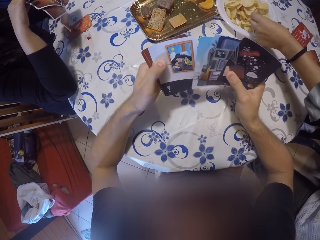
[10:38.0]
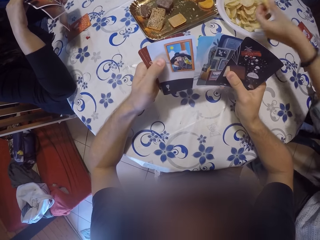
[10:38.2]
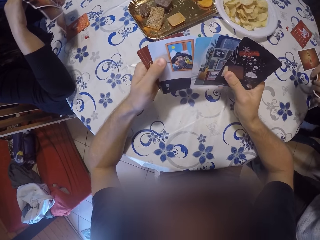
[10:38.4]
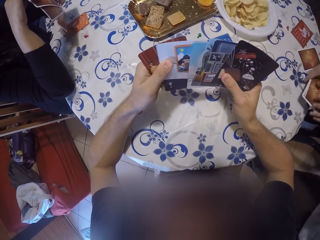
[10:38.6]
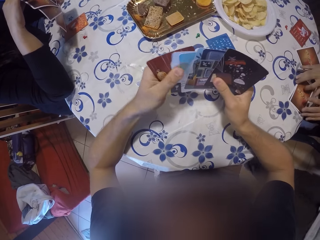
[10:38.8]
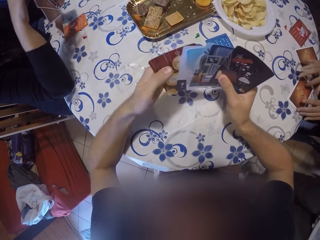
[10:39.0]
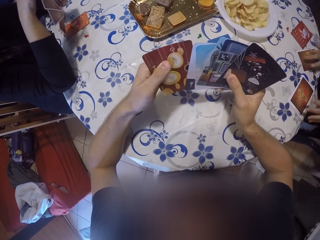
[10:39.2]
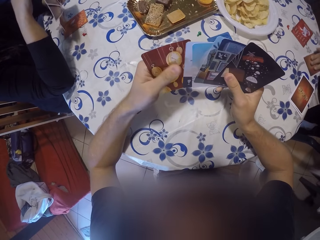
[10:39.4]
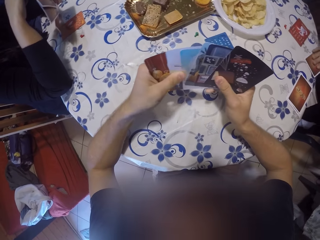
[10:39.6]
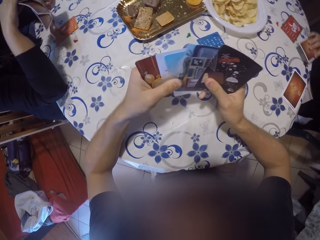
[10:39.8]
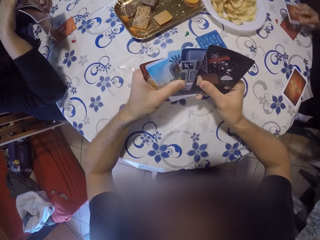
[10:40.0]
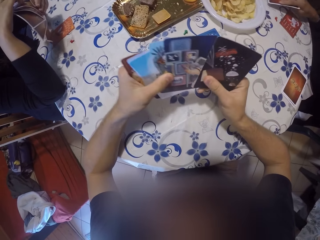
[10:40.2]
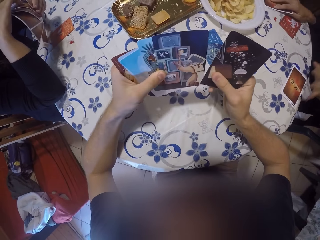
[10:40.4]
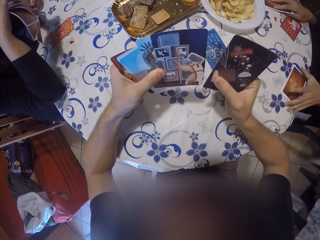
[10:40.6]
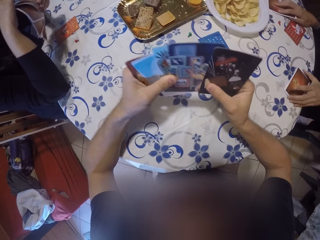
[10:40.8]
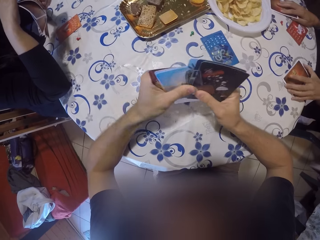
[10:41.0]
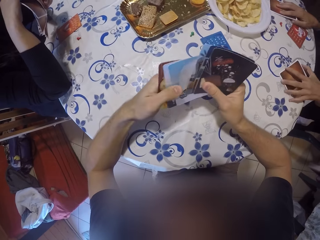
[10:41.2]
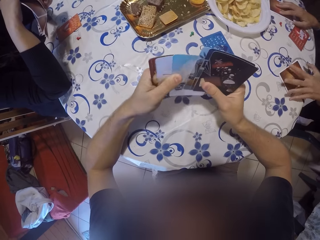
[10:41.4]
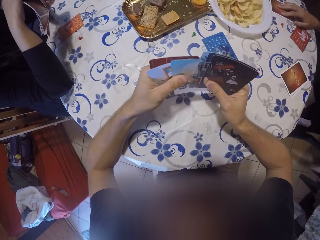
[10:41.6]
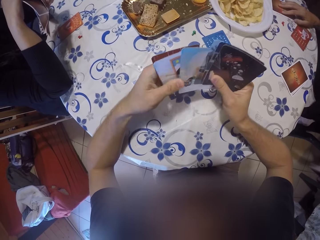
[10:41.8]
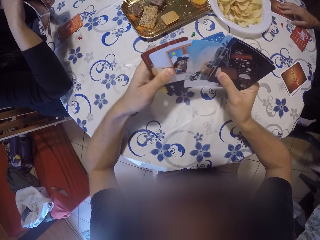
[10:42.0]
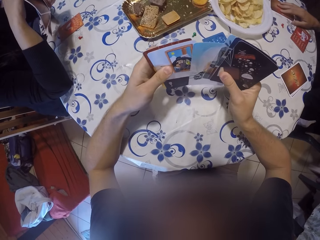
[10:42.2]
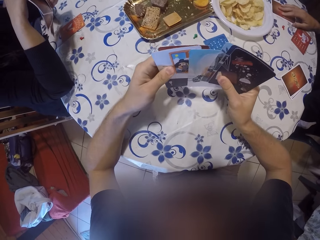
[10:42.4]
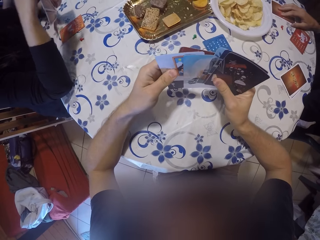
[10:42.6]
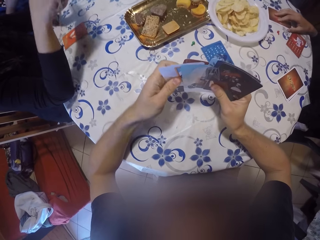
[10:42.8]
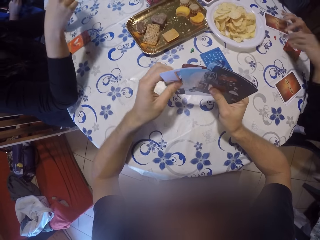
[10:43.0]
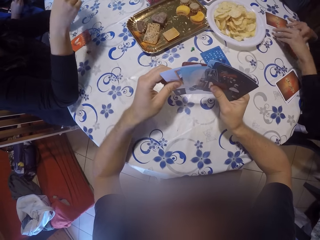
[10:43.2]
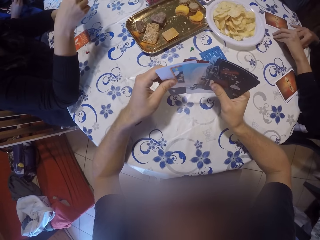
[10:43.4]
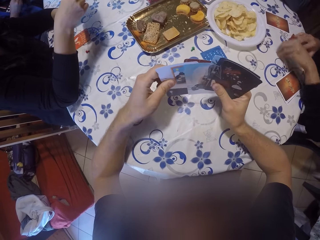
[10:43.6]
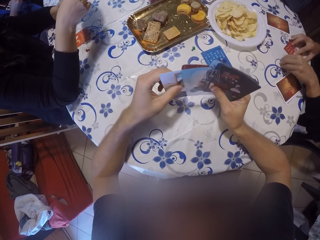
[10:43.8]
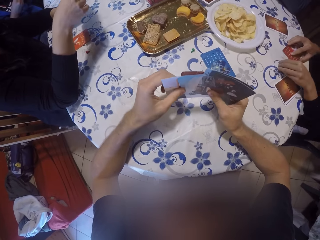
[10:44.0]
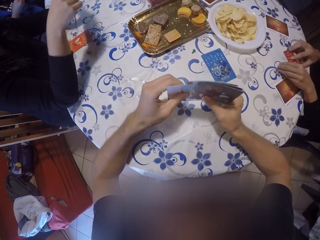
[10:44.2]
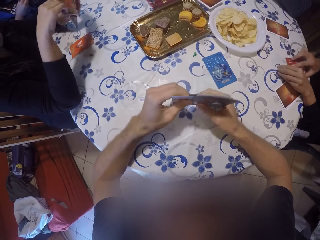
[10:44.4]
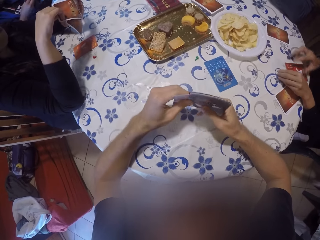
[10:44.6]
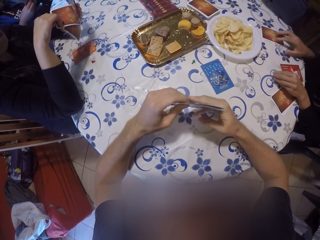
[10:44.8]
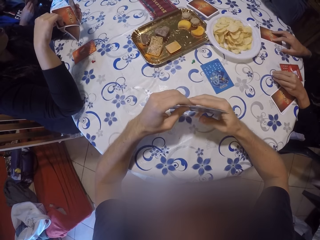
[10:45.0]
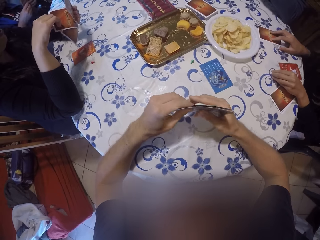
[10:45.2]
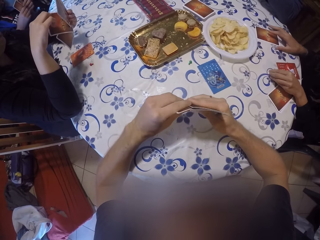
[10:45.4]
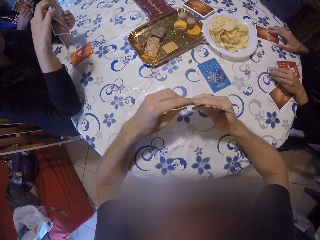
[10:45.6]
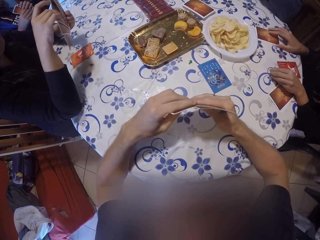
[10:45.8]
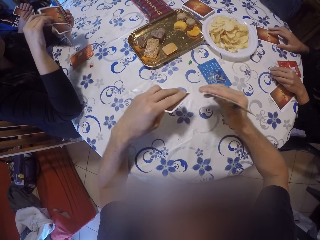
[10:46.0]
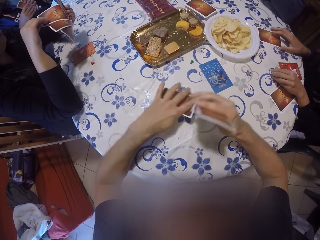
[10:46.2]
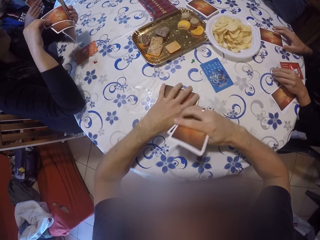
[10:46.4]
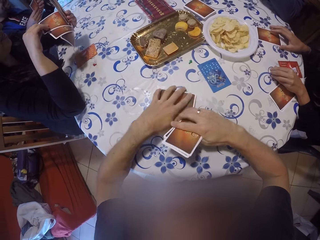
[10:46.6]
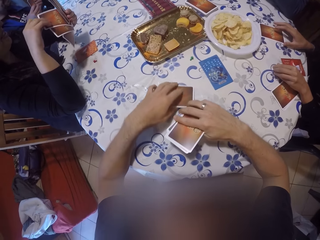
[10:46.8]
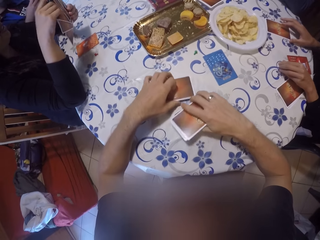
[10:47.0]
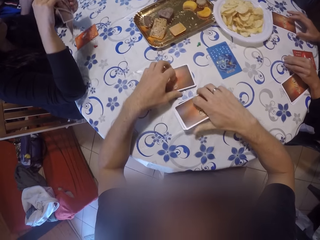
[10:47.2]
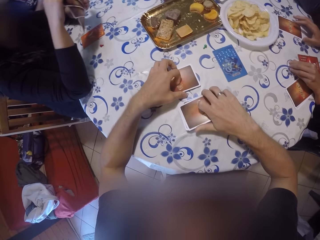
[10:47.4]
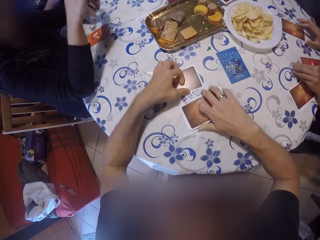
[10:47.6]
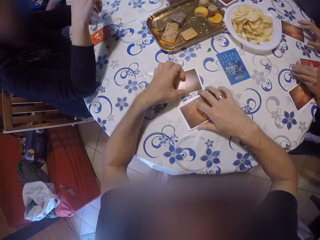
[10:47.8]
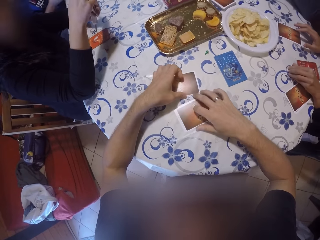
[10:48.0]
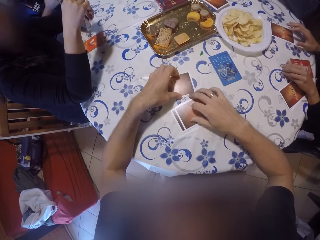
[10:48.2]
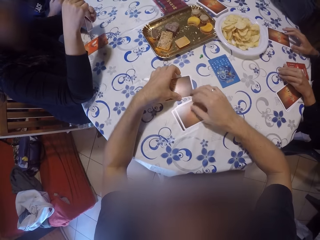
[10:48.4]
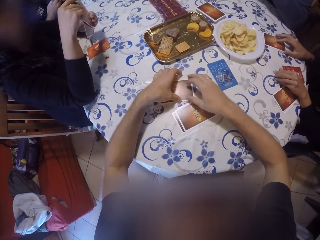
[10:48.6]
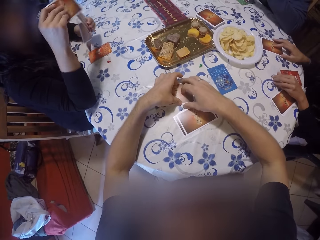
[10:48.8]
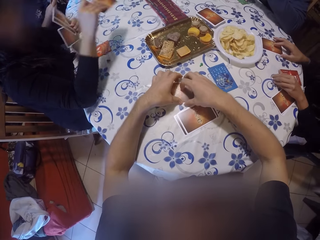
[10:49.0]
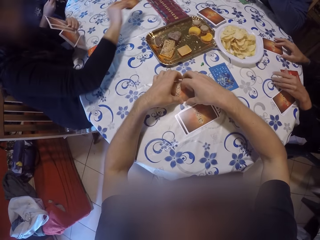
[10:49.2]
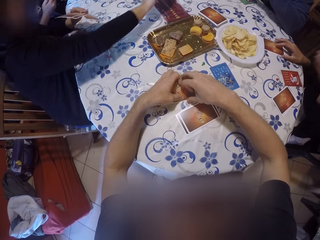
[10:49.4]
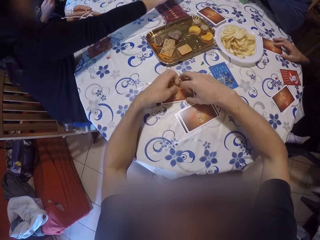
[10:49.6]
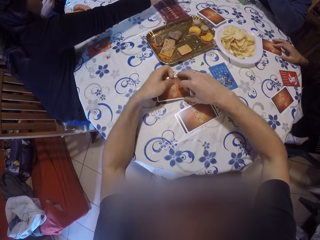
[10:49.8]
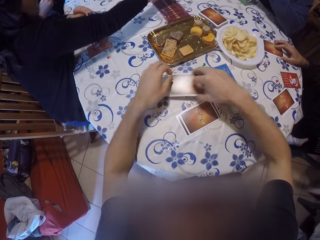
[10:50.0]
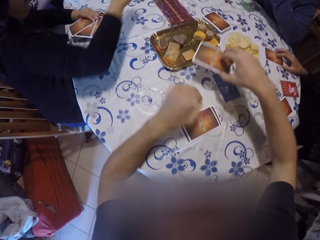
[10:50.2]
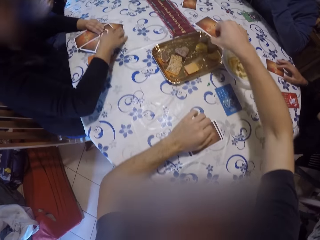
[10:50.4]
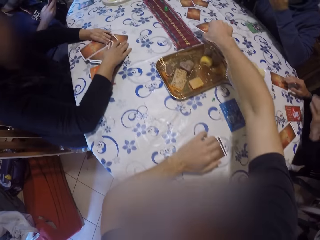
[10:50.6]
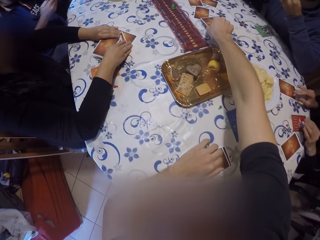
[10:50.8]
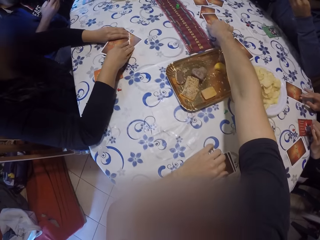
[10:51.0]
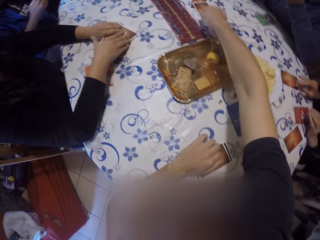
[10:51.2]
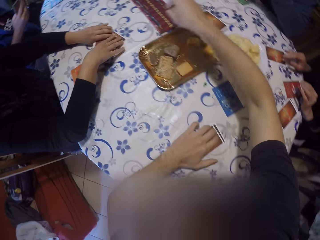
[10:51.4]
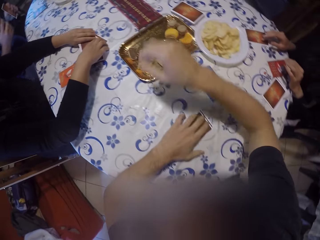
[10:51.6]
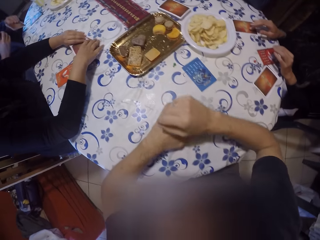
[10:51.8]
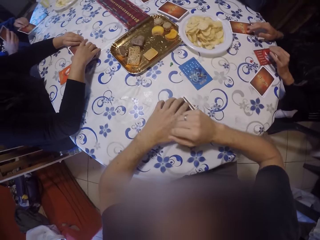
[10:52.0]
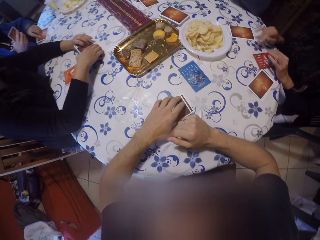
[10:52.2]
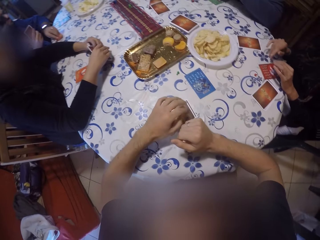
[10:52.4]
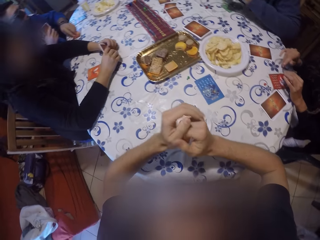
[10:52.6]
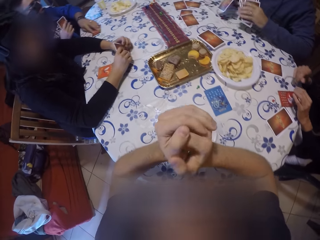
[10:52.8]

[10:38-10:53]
A man picks crisps from the plate. A woman places the cards on a table, picks a card from the table, places the card on the table, and moves cards on the table. The camera wearer checks the cards. The woman moves a checker on the table. The camera wearer removes a card from the others. The woman places her right hand on the card. The camera wearer places a card on the table. He drops some cards on the table with both hands. Another woman picks a card from the others. The camera wearer picks a card from the table. He tenders some cards on the table with his right hand. He places the card on the table.

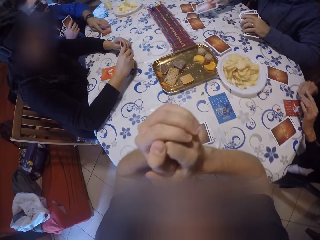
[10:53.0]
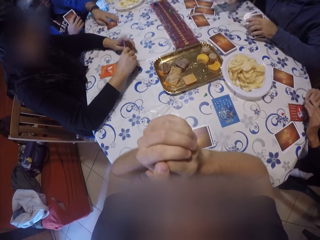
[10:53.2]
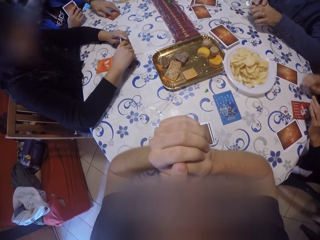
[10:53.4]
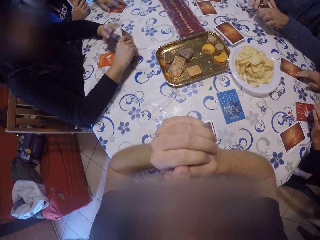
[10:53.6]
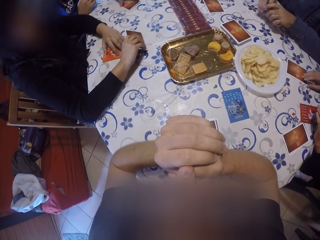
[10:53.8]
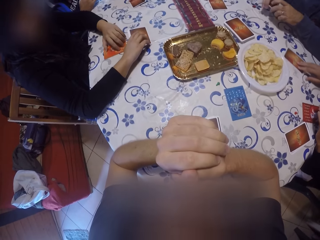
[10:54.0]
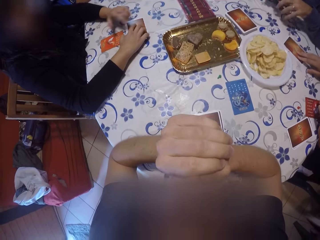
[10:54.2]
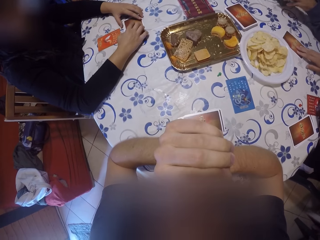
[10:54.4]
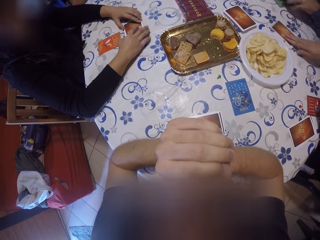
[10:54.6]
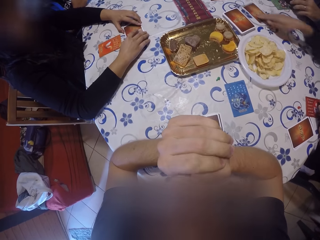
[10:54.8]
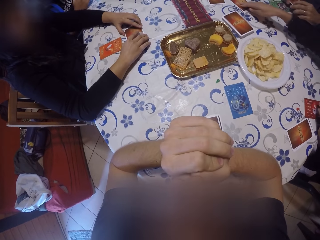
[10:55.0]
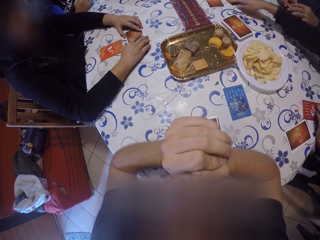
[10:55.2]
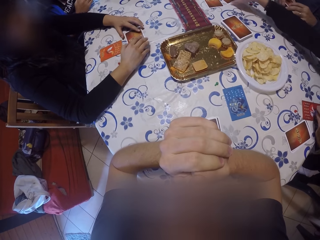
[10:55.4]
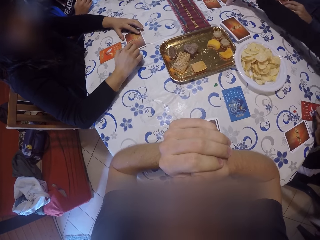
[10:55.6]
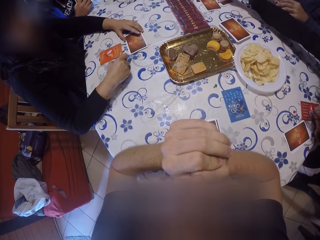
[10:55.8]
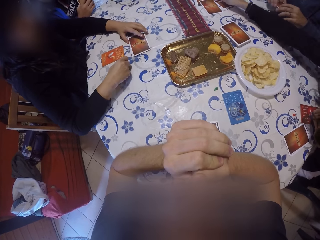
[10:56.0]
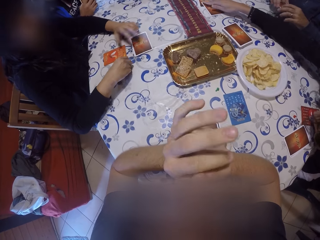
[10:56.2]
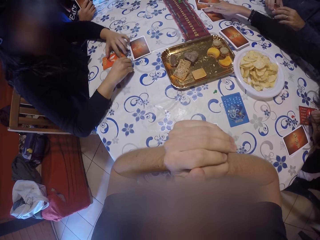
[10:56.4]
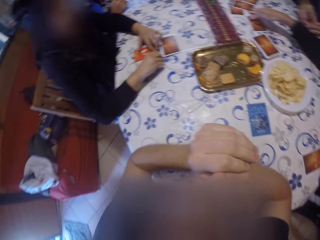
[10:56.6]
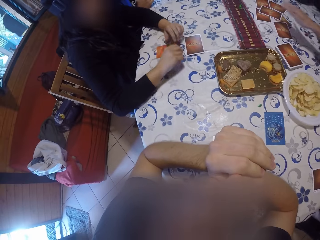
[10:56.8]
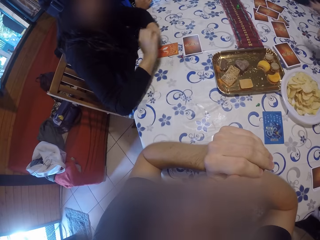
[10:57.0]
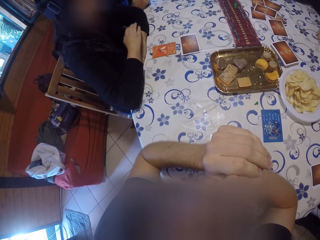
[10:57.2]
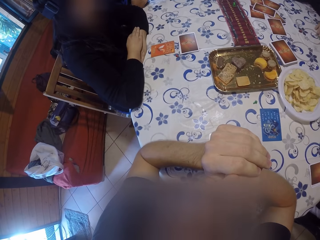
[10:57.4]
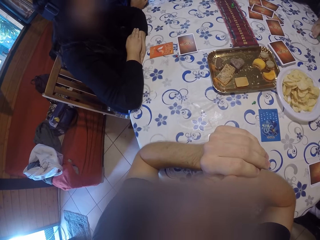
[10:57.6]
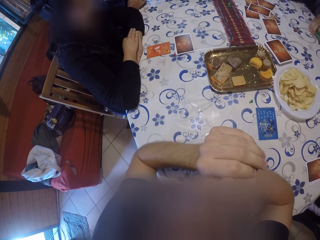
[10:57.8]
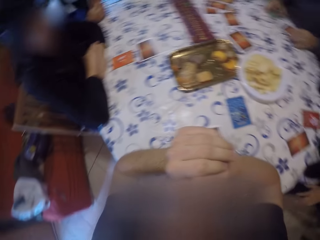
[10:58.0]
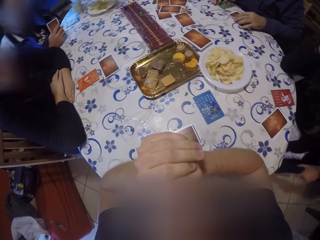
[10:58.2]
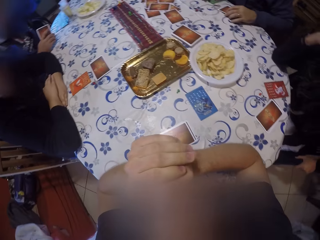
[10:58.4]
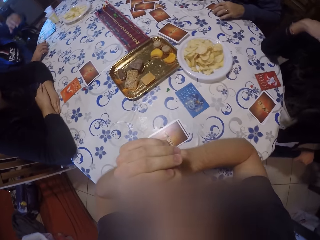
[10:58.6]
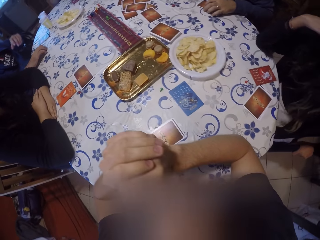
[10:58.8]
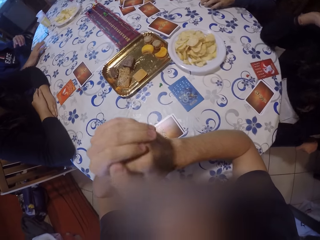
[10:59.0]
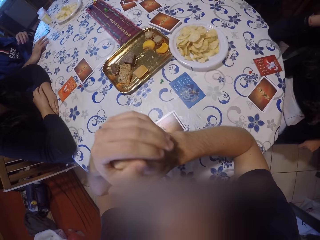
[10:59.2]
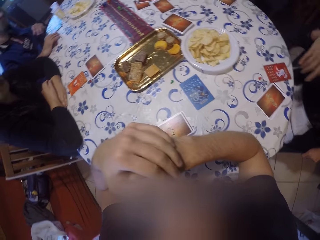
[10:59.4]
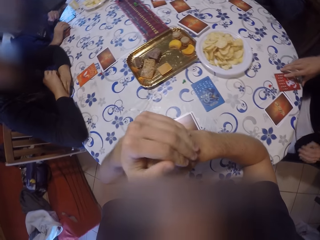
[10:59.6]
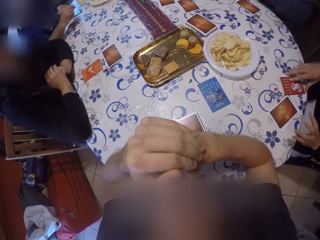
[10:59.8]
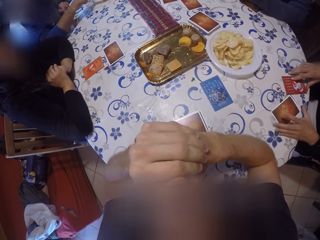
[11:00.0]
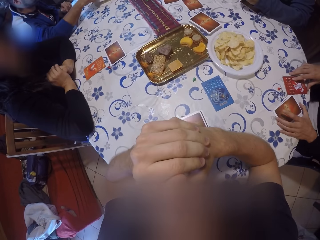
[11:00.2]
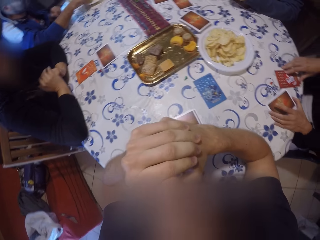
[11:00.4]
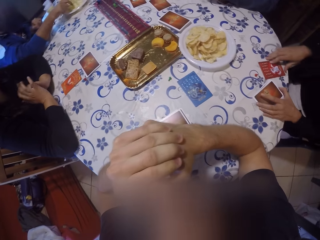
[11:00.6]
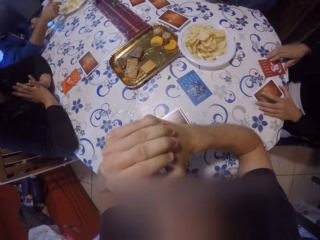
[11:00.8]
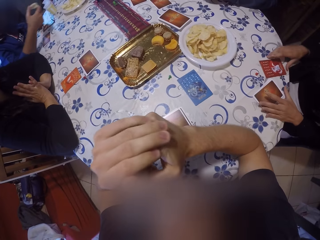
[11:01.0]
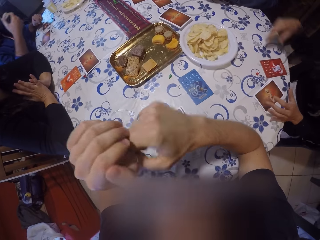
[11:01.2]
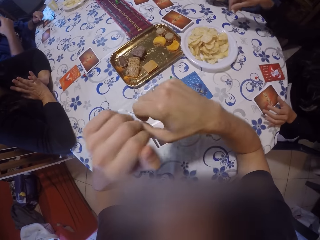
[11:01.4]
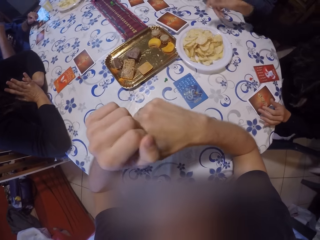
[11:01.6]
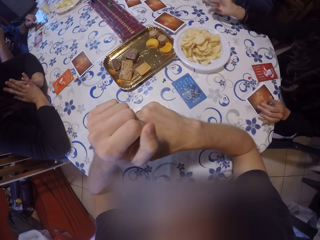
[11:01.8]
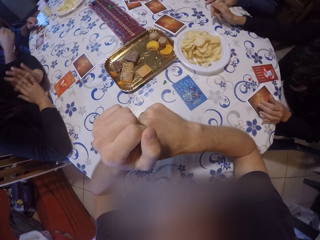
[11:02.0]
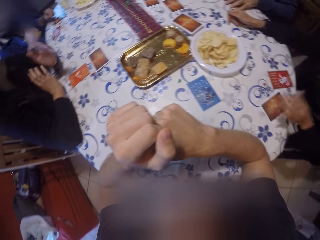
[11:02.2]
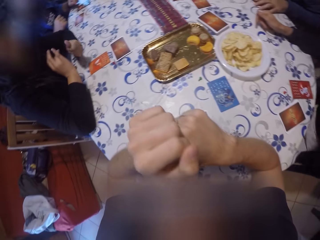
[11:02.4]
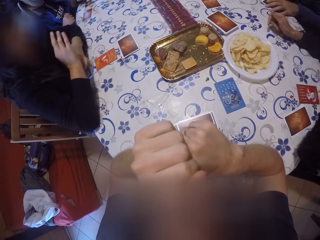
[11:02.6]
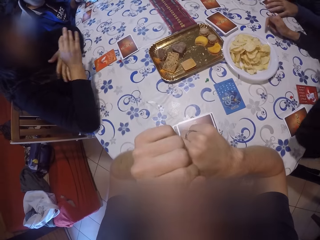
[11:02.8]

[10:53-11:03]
A man drops a card on the others. A woman moves a card on the table. Another woman leans on the table. Another man places the cards on the table. The first woman places her hands on the cards. The other man picks up a crisp from the plate. The first woman places her right hand on the table.
